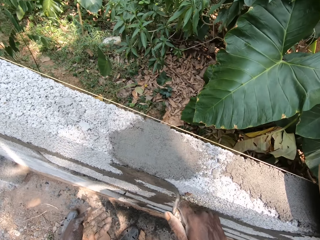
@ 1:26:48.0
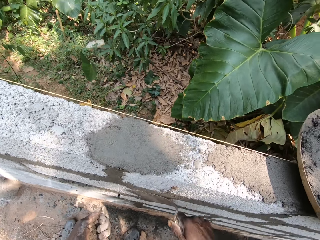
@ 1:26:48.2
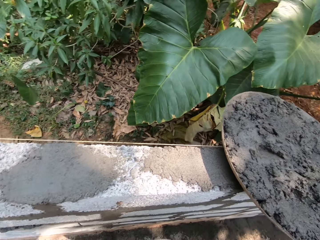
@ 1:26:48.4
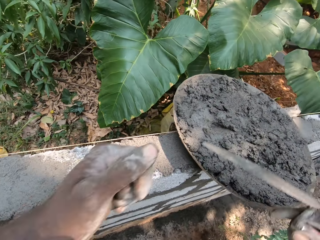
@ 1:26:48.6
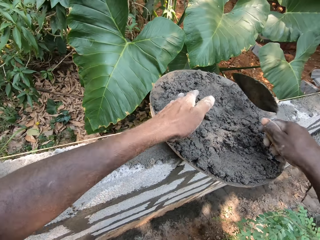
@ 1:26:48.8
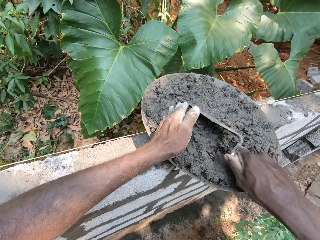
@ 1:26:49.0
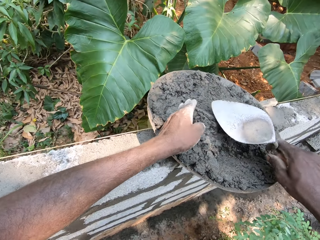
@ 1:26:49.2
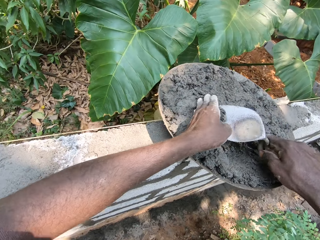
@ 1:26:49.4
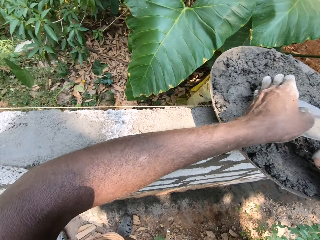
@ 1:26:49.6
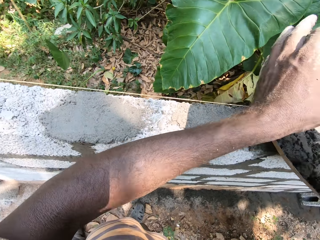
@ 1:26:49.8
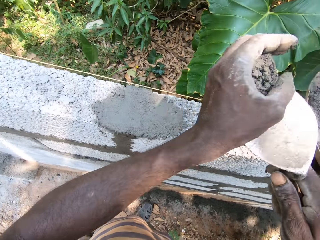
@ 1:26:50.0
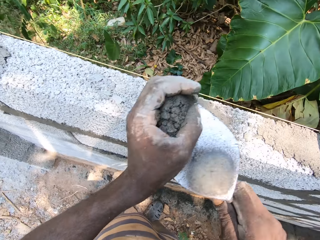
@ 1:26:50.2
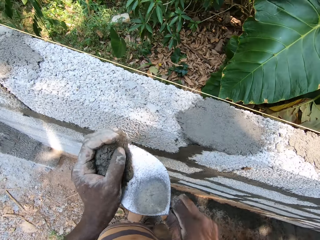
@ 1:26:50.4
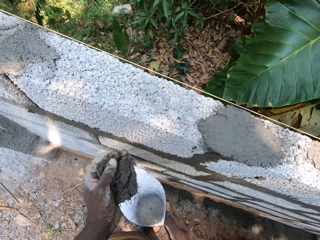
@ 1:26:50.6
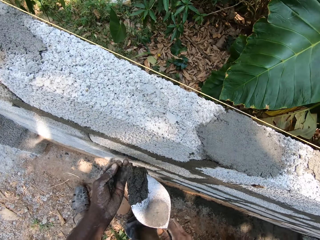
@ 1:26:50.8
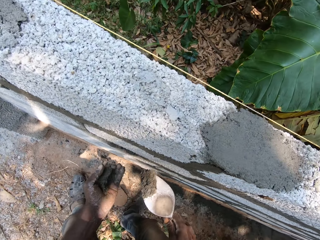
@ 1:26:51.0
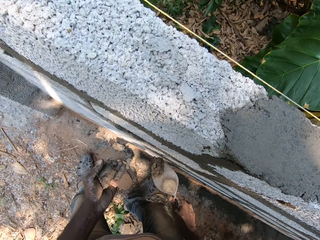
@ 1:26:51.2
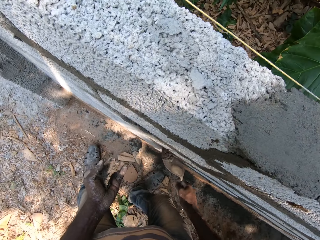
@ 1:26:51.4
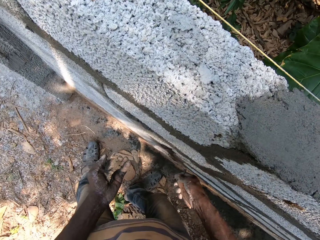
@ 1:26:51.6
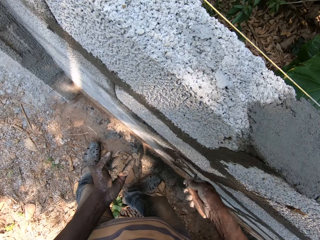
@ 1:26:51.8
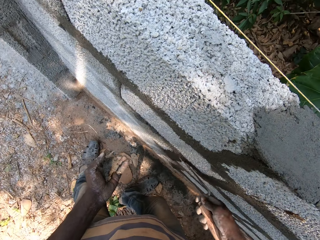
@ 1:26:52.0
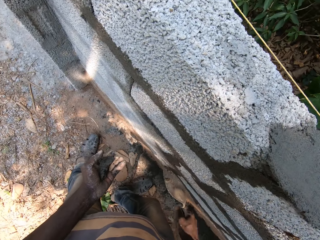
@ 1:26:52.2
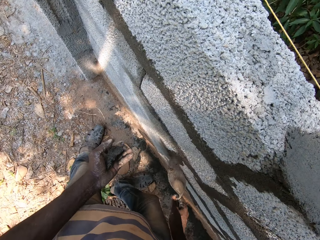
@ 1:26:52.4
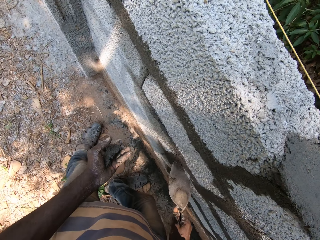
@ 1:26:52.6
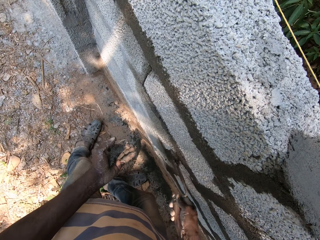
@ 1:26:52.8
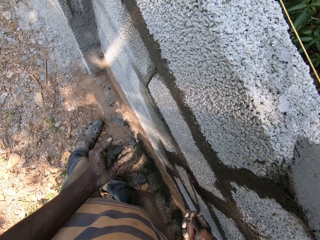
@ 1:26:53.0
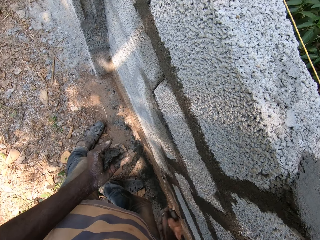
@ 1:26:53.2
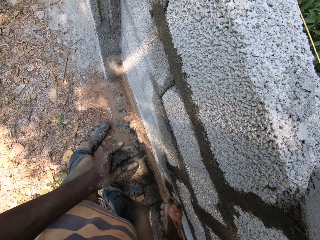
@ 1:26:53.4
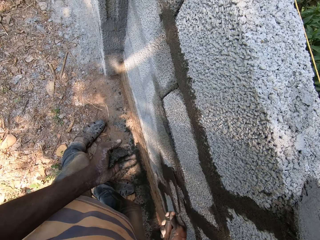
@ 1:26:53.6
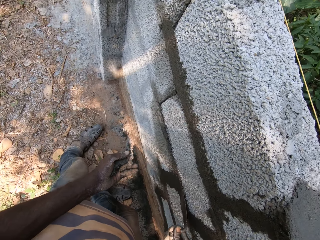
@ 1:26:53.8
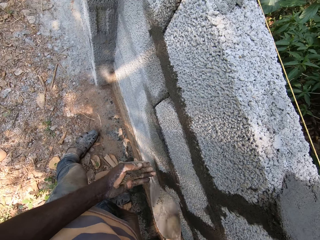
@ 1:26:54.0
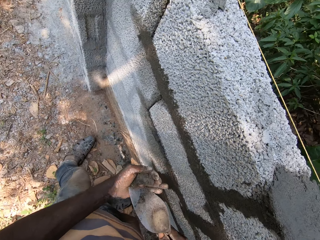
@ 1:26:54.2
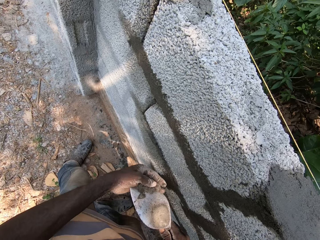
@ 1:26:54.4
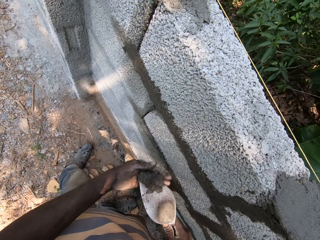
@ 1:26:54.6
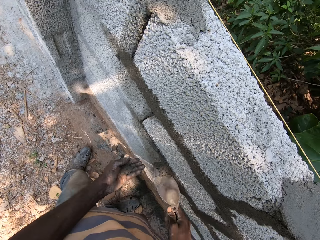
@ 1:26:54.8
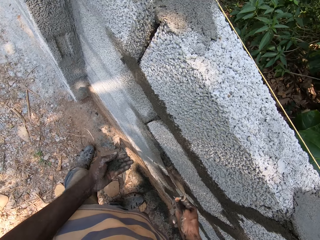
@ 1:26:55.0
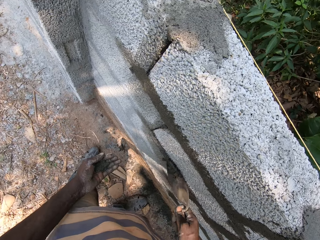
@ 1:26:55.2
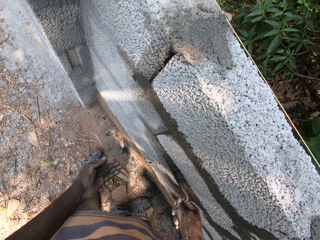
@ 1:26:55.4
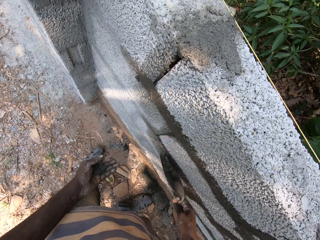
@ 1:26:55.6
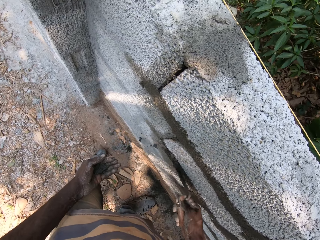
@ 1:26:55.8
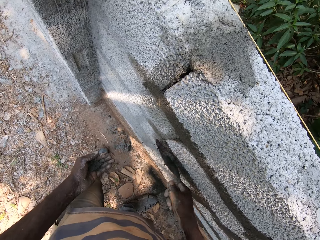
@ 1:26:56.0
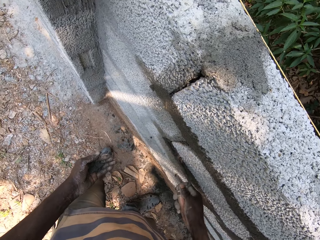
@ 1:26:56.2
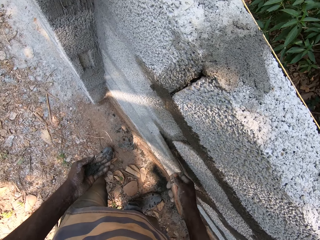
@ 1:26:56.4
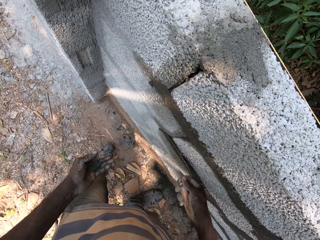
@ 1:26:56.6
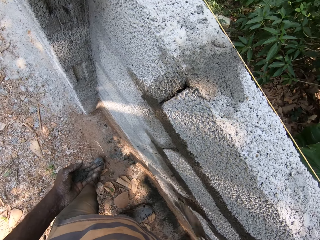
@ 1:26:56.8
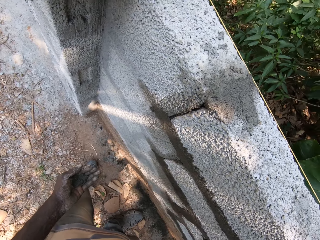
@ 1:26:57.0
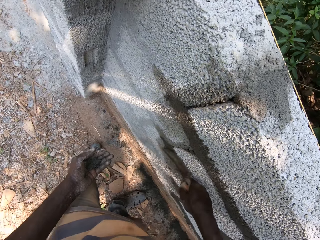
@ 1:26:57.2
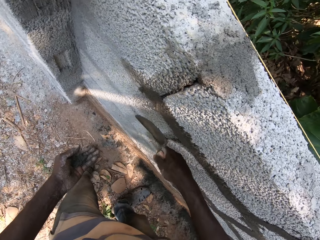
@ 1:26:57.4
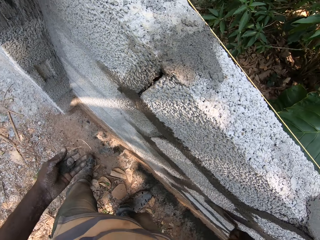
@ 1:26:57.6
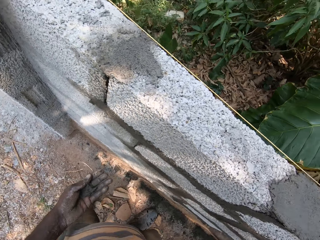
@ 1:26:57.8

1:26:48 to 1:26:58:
The camera wearer packs mortar in the head pan with his left hand and the brick trowel in his right hand. He removes excess mortar on the brick trowel in his right hand with his left hand. He plasters mortar on a brick with the brick trowel in his right hand. He scoops the mortar on his left hand with the brick trowel in his right hand. He plasters mortar on a brick with the brick trowel in his right hand.

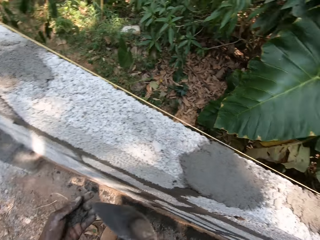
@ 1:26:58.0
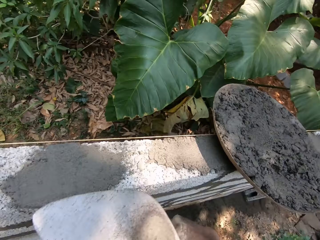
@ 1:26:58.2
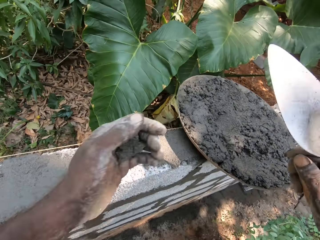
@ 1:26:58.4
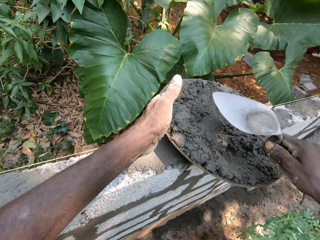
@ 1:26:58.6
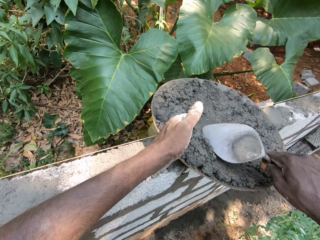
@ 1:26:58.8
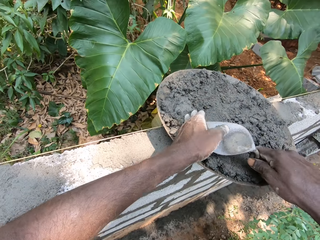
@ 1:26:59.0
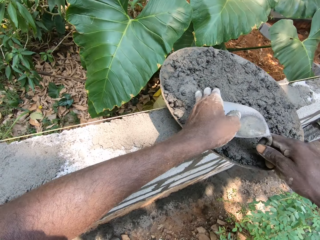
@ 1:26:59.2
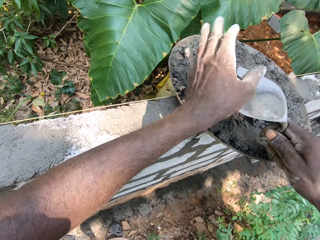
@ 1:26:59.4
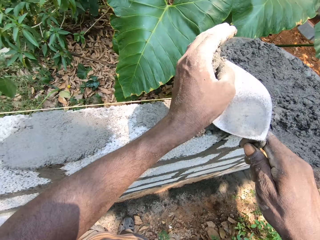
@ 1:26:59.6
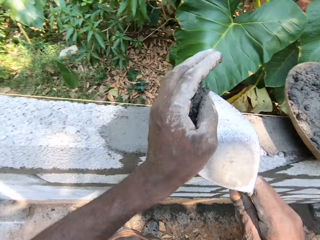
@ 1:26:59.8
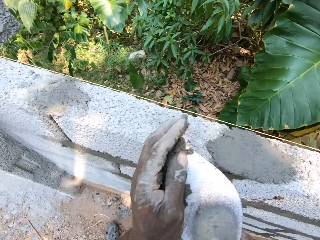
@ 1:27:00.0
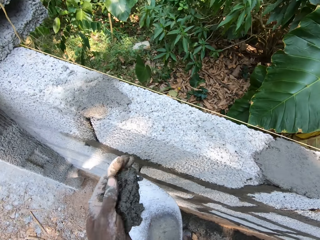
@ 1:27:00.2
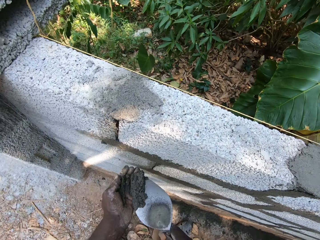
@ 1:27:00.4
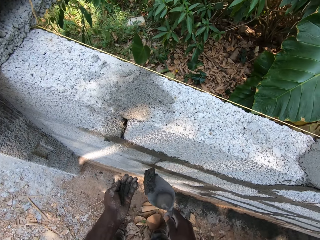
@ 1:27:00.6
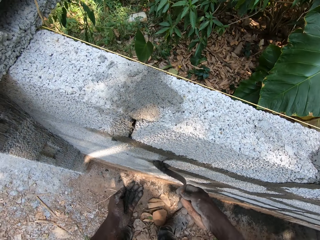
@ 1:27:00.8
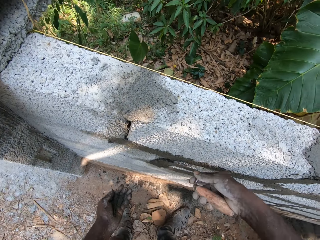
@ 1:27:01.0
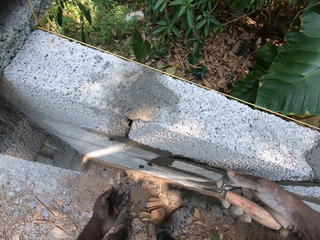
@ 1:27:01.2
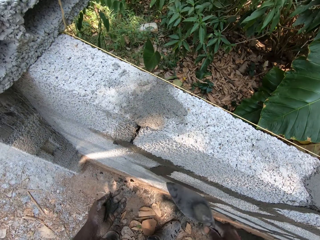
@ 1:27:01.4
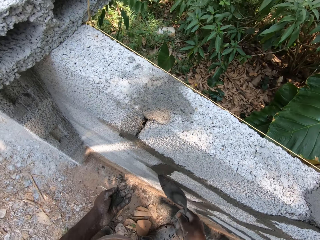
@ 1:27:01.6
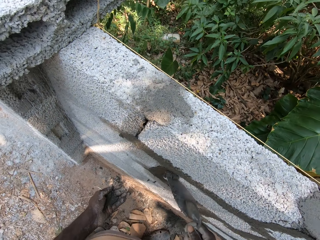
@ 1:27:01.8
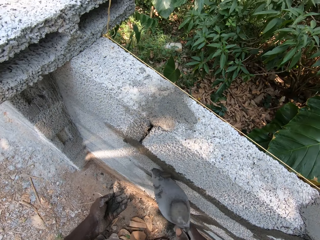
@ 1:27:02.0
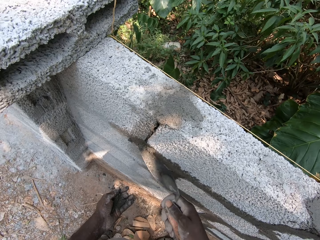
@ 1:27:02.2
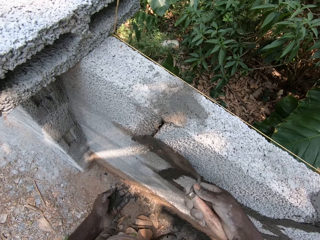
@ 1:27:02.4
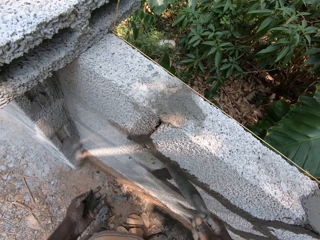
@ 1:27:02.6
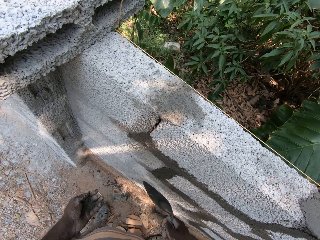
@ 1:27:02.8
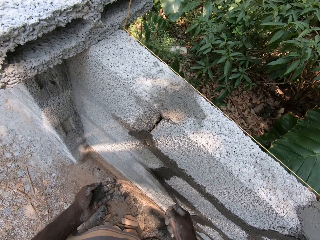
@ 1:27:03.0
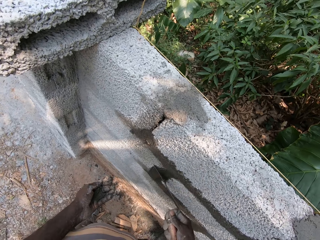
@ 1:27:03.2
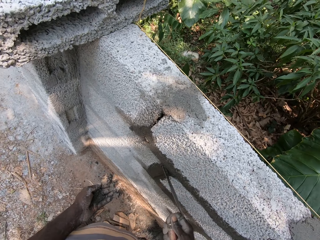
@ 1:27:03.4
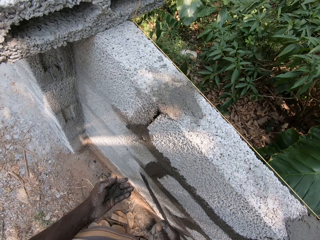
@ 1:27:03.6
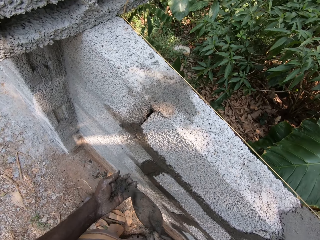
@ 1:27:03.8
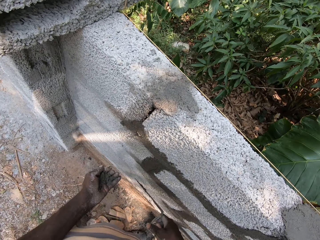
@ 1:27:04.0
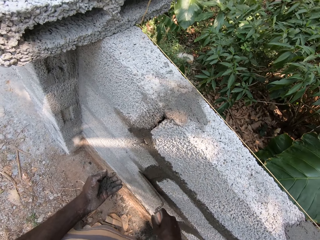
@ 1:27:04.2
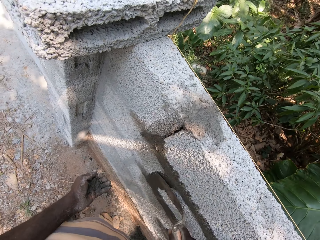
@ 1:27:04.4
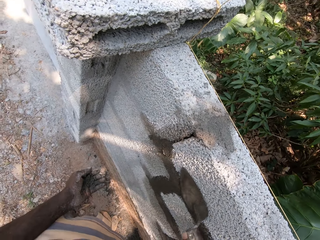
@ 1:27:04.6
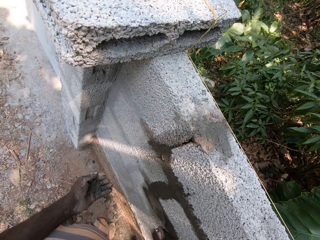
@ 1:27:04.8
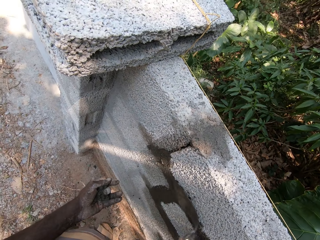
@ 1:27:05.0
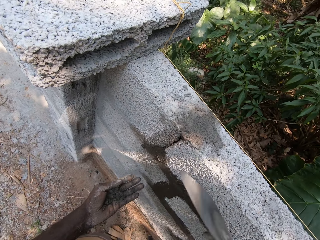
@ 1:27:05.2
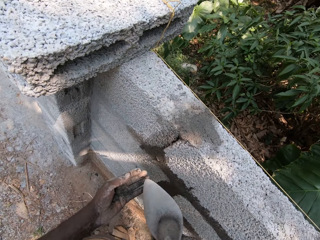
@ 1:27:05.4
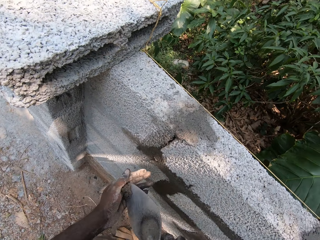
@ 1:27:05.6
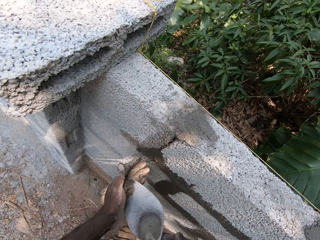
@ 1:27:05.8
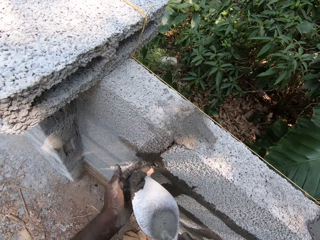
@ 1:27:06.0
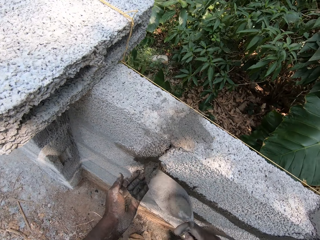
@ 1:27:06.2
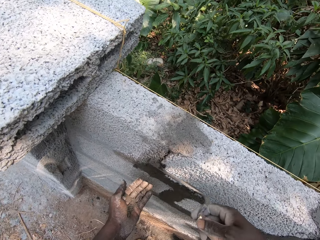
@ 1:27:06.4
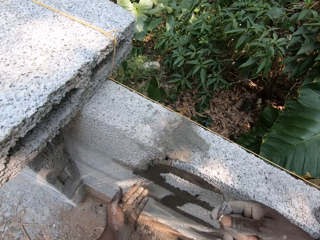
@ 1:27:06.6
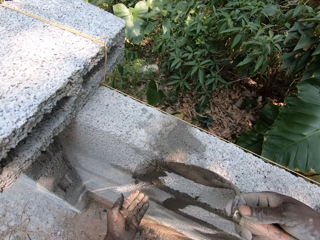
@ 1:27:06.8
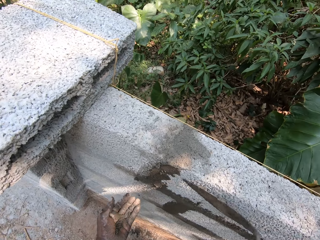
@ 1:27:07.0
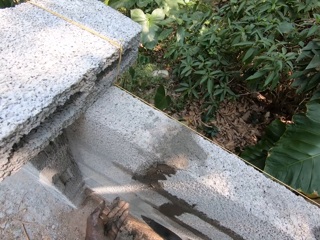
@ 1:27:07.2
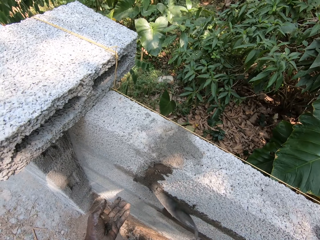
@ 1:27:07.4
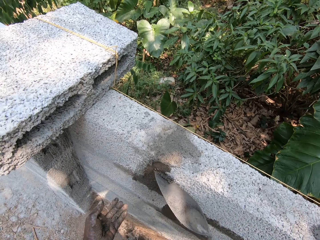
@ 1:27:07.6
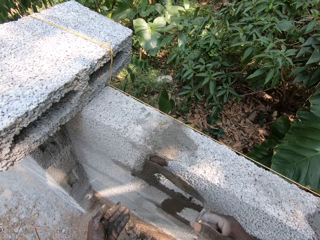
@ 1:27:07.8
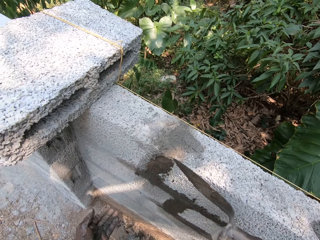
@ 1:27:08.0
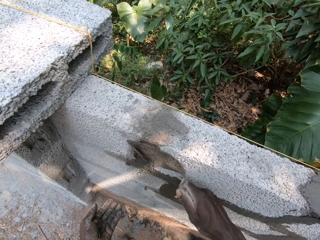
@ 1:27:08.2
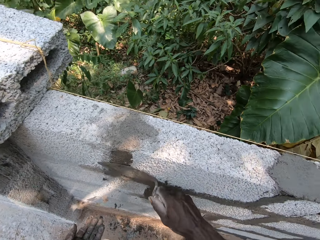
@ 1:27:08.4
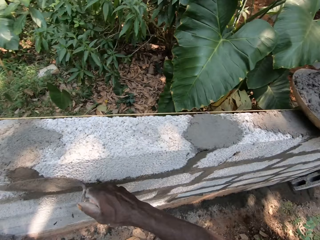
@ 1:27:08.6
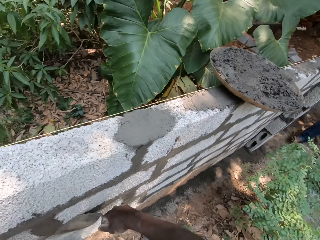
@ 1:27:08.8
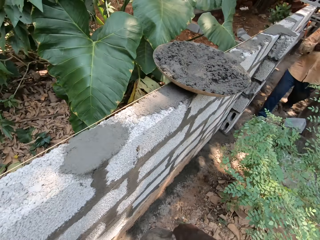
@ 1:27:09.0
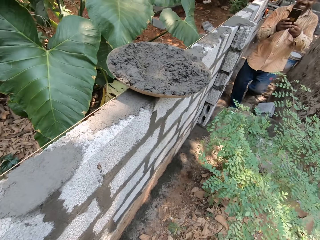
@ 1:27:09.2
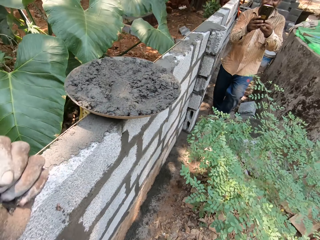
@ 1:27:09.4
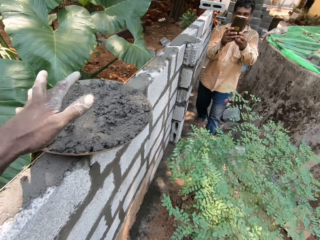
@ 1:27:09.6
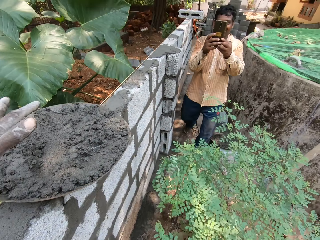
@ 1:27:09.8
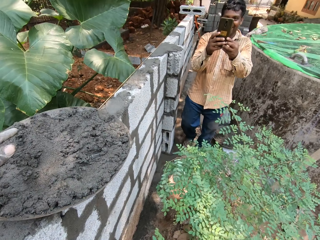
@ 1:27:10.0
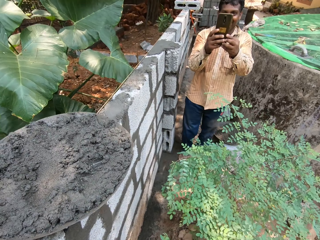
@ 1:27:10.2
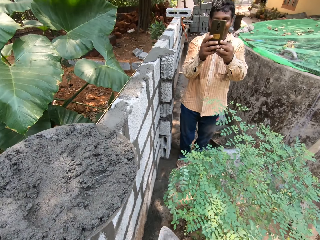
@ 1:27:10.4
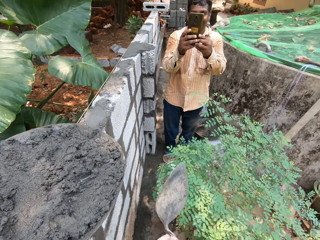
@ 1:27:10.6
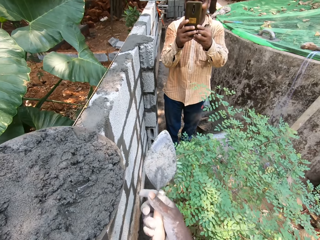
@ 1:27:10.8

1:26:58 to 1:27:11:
The camera wearer packs mortar in the head pan with his left hand and the brick trowel in his right hand. He takes mortar from the brick trowel. He plasters mortar on a brick with the brick trowel in his right hand. He pours mortar on his left hand with the brick trowel in his right hand. He slides the brick trowel on the hand. He plasters mortar on a brick with the brick trowel in his right hand. He scoops the mortar on his left hand with the brick trowel in his right hand. He plasters mortar on a brick with the brick trowel in his right hand. The man interacts with the camera wearer. The camera wearer throws mortar in the head pan. The man holds a phone with both hands.
